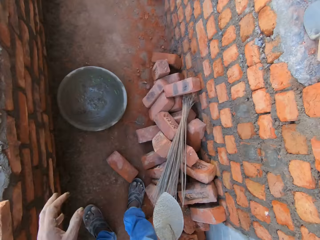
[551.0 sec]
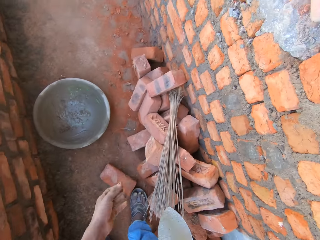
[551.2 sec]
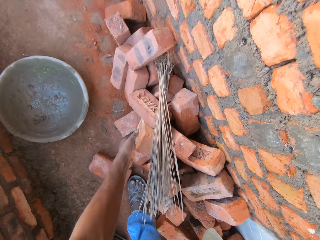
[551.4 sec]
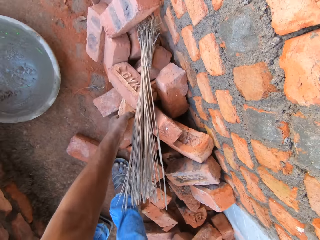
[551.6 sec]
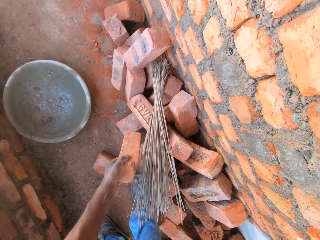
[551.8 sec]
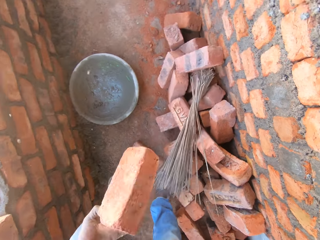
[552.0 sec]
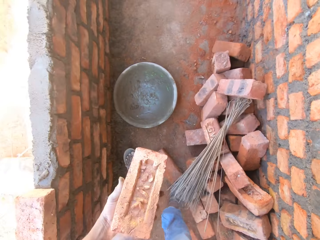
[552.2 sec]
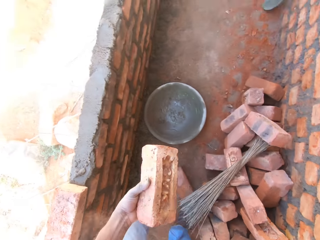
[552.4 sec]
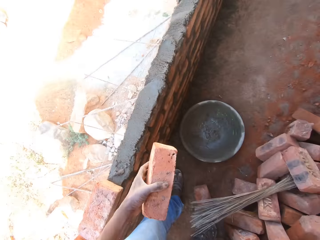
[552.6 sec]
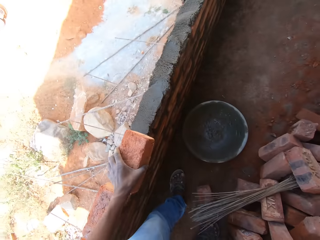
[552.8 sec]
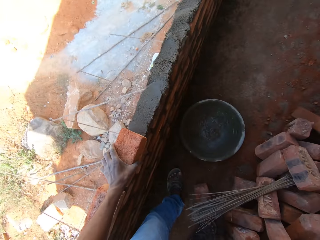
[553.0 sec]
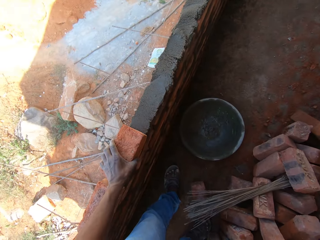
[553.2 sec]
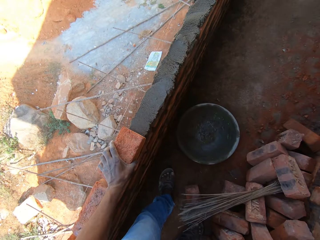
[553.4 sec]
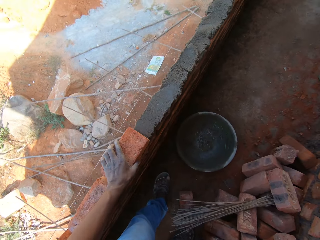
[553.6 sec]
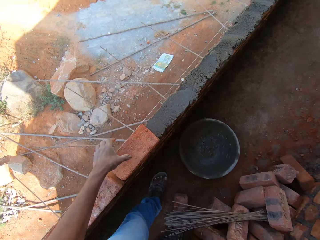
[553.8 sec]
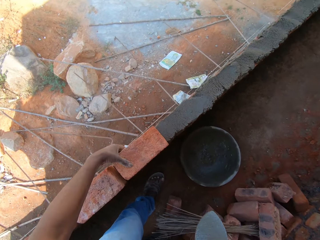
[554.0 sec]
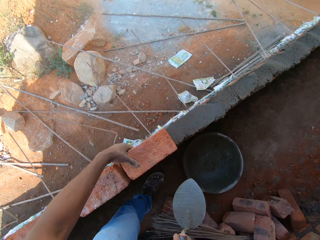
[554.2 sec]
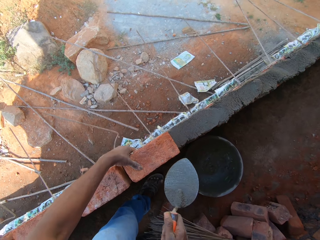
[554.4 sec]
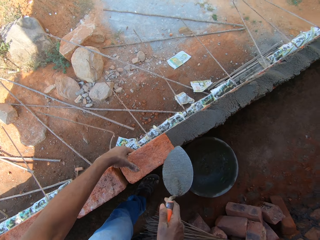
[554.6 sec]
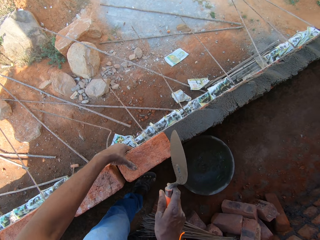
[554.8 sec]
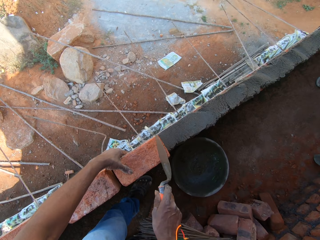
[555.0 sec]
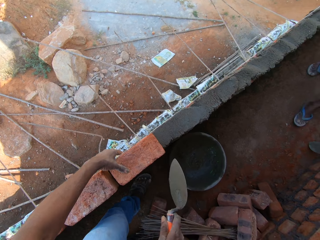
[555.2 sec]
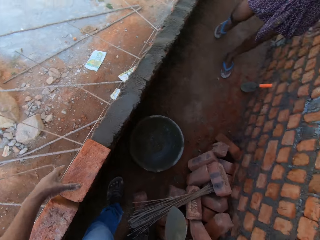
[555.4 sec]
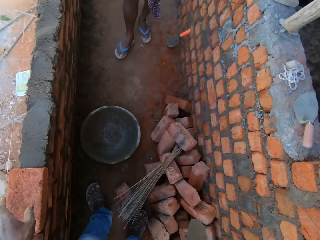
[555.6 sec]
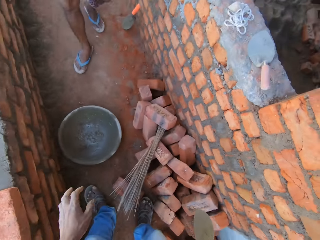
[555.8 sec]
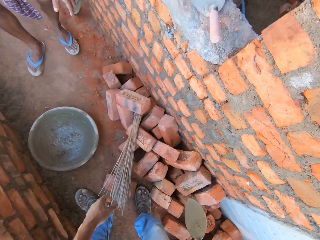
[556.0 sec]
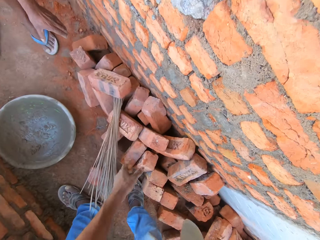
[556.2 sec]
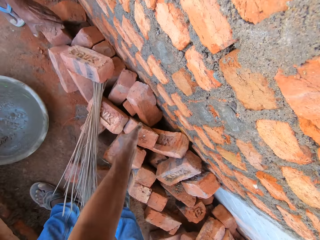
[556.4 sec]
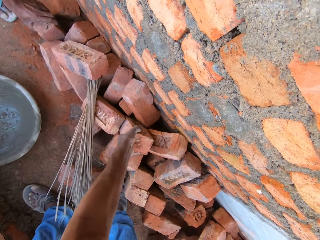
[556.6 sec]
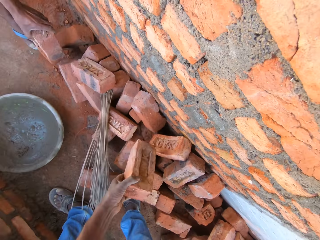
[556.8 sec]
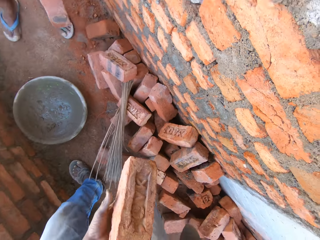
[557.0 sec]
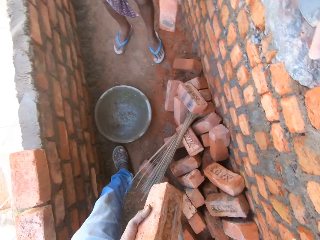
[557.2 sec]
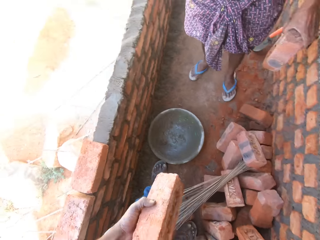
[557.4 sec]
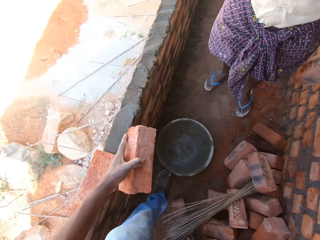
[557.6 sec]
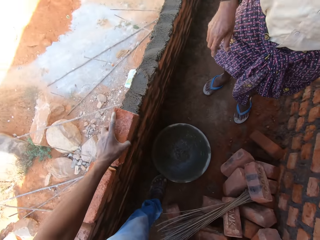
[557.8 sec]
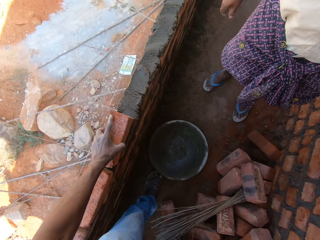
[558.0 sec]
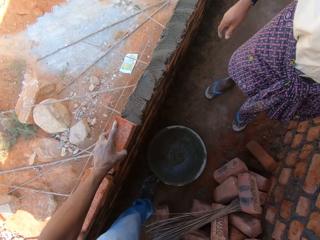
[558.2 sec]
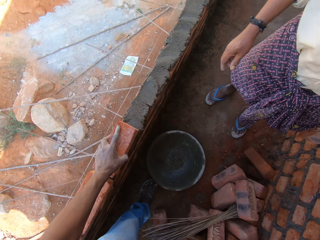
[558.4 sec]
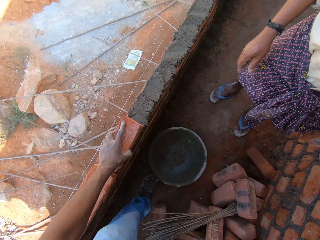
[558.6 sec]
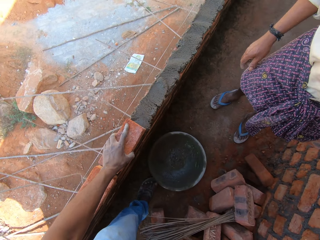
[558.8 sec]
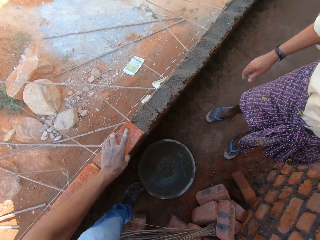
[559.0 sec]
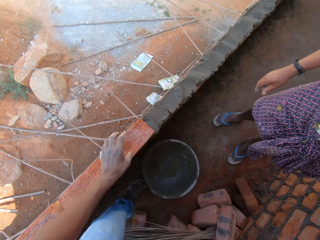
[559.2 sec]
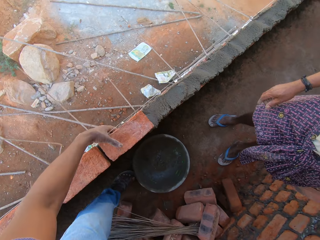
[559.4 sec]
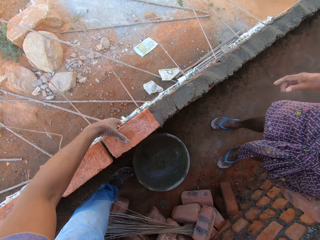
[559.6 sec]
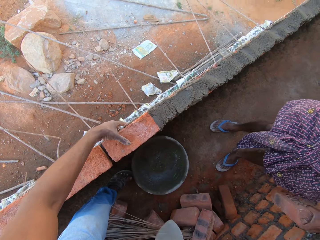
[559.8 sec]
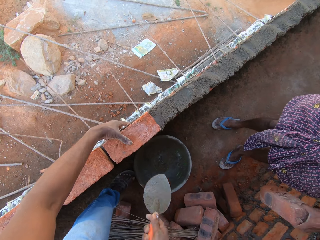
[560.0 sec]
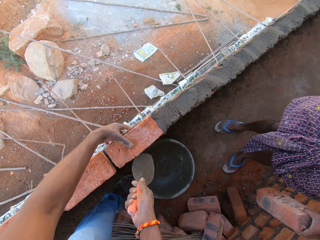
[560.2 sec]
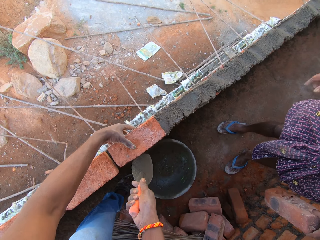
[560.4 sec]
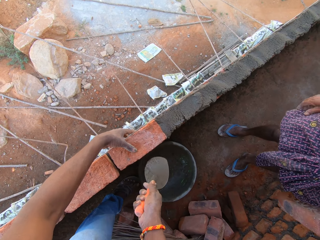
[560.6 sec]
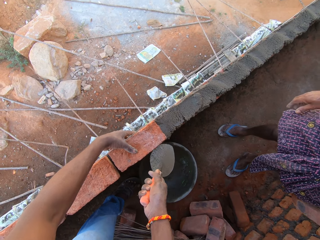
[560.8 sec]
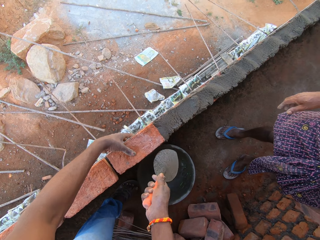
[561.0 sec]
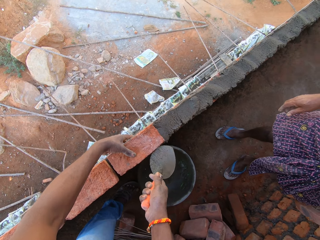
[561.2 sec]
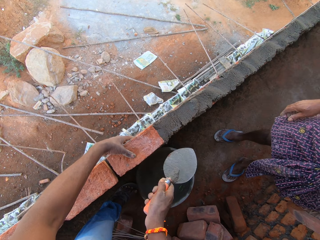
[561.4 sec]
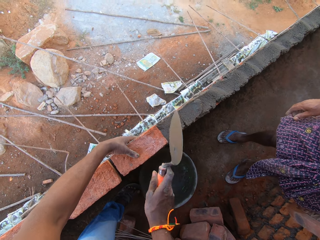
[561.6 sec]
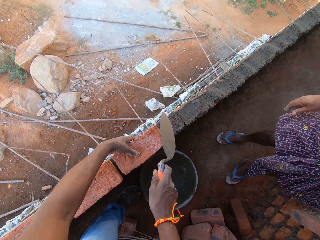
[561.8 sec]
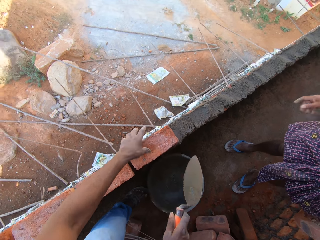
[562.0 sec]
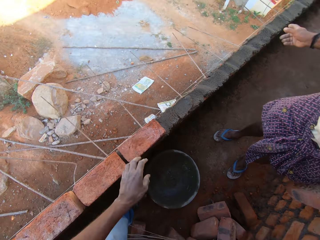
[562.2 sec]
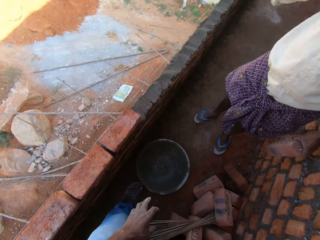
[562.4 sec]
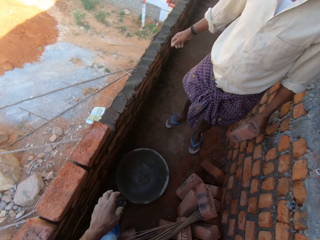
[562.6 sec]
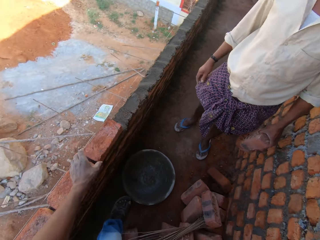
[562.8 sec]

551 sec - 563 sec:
The camera wearer takes a brick and puts the brick on the mortar on the wall. He adjusts the brick on the wall. He hits the brick with a trowel. He hits the brick with the spoon with his right hand. He picks a brick from the floor with his left hand. He fixes the brick on the construction wall with his left hand. He hits the brick with the spoon with his right hand. He fixes the brick with the trowel.

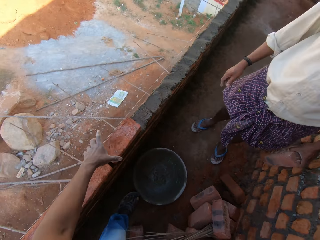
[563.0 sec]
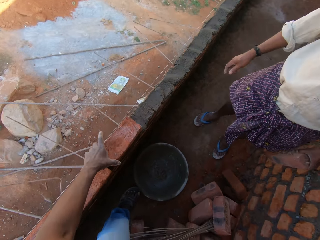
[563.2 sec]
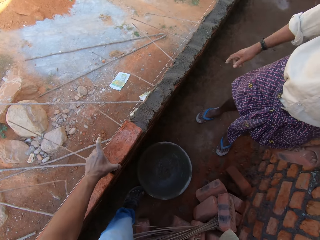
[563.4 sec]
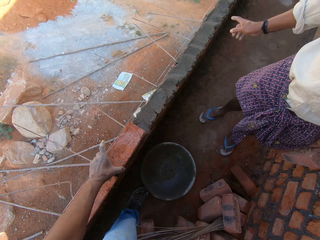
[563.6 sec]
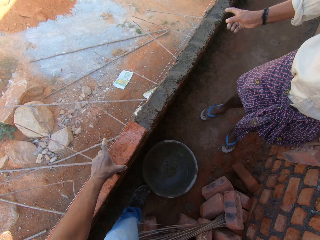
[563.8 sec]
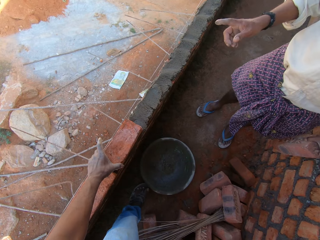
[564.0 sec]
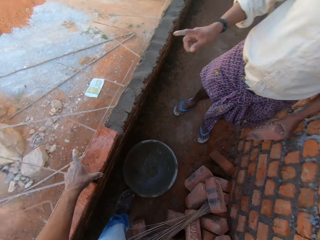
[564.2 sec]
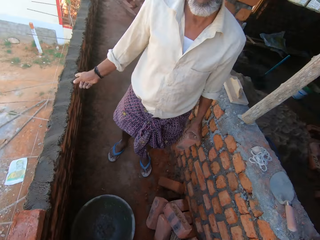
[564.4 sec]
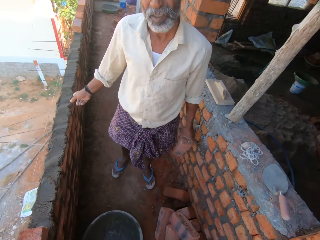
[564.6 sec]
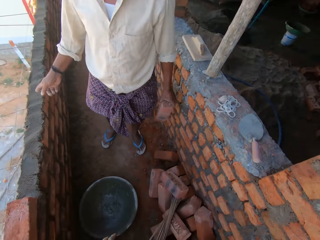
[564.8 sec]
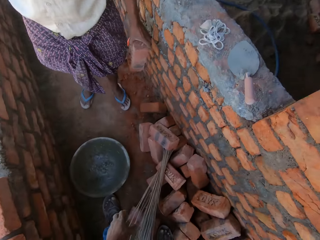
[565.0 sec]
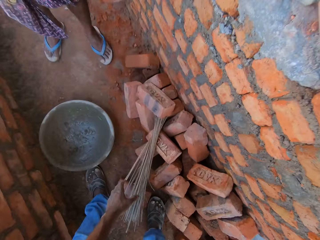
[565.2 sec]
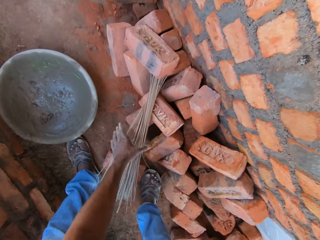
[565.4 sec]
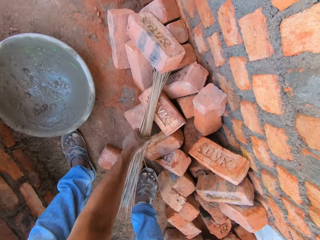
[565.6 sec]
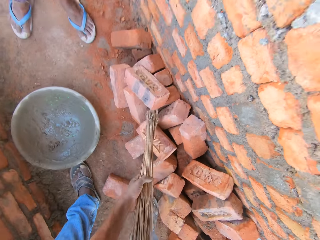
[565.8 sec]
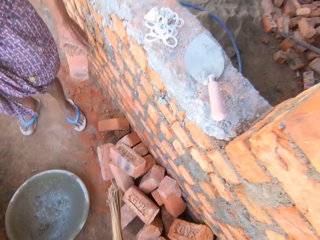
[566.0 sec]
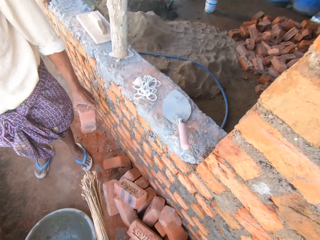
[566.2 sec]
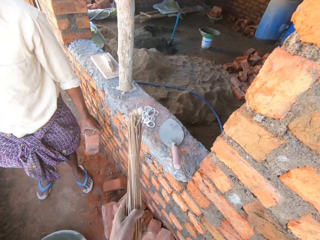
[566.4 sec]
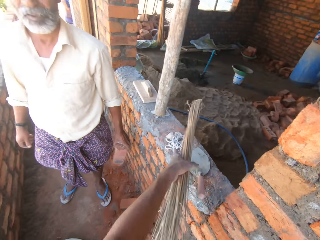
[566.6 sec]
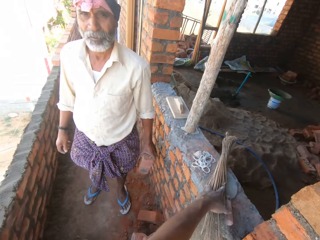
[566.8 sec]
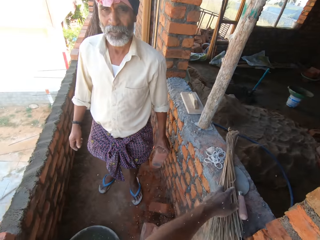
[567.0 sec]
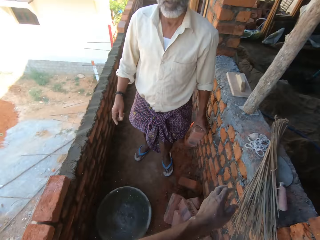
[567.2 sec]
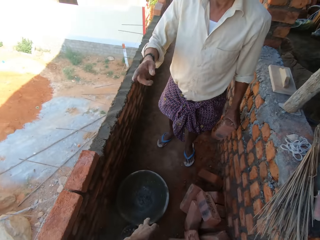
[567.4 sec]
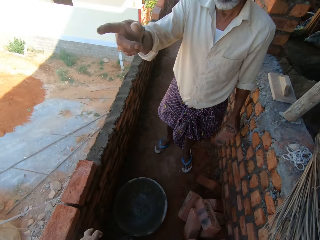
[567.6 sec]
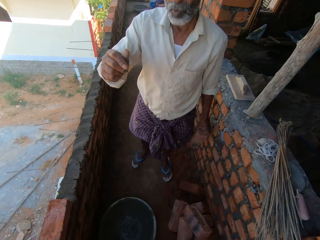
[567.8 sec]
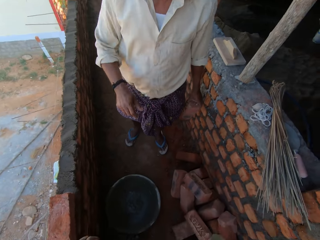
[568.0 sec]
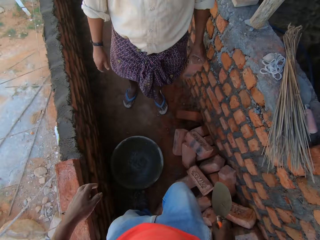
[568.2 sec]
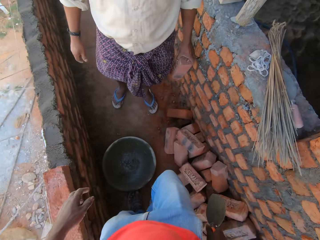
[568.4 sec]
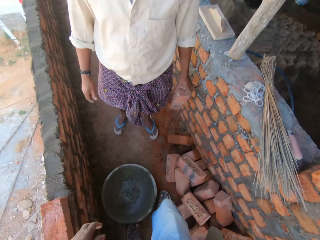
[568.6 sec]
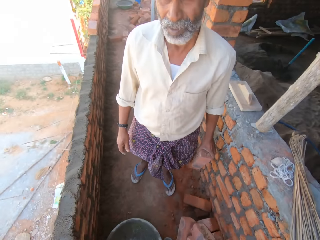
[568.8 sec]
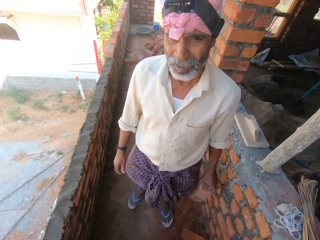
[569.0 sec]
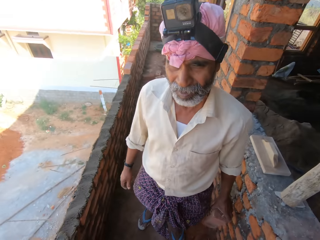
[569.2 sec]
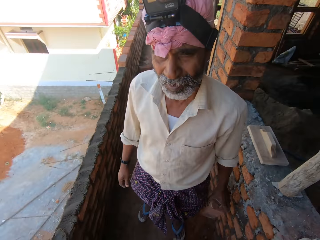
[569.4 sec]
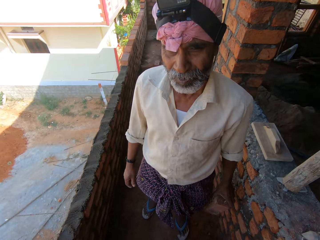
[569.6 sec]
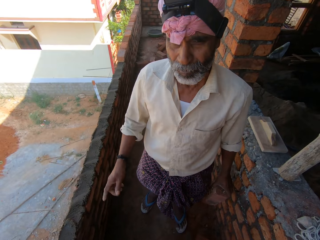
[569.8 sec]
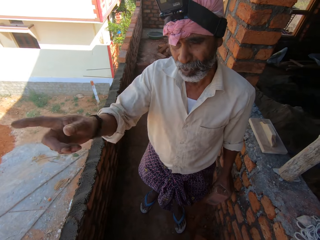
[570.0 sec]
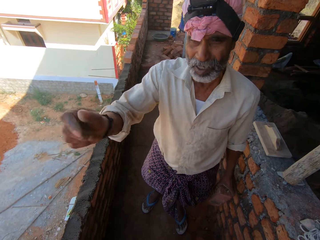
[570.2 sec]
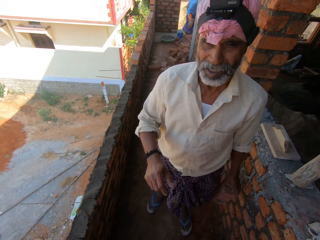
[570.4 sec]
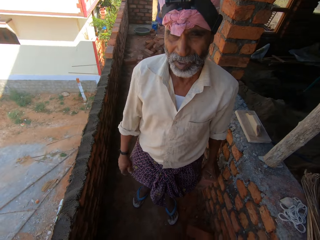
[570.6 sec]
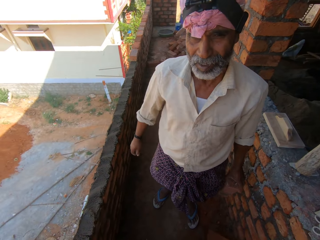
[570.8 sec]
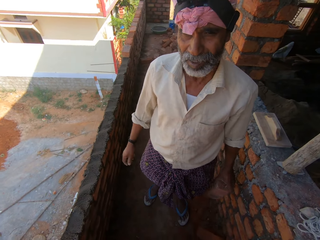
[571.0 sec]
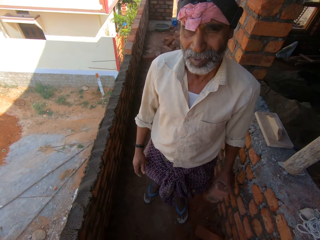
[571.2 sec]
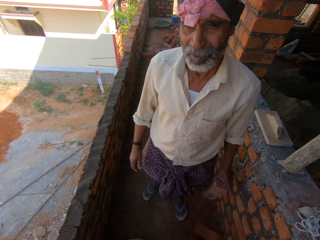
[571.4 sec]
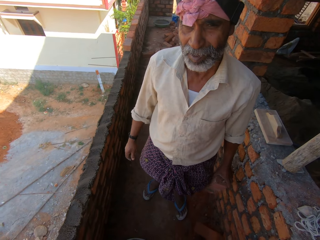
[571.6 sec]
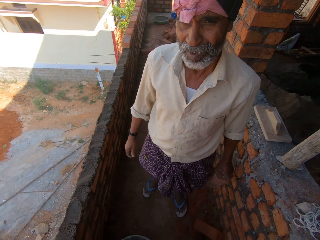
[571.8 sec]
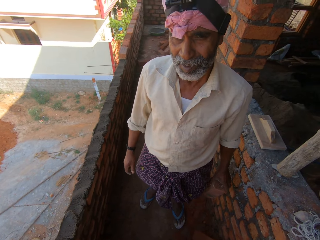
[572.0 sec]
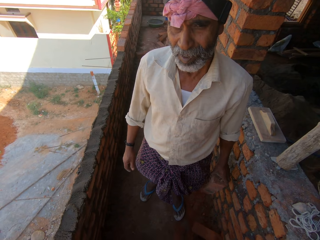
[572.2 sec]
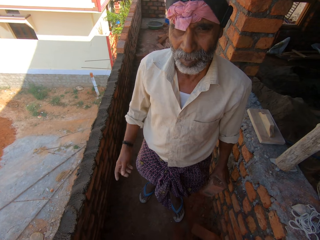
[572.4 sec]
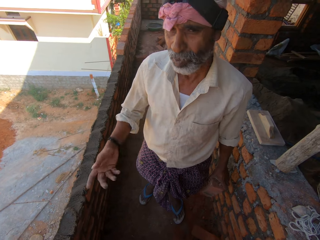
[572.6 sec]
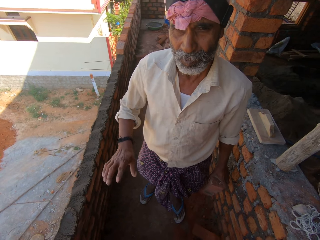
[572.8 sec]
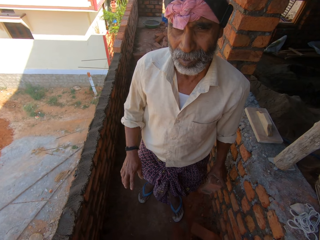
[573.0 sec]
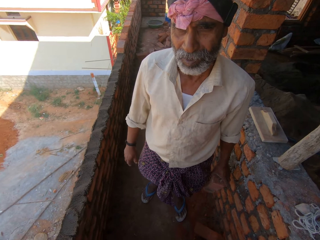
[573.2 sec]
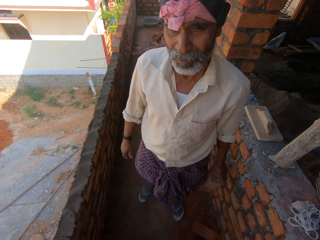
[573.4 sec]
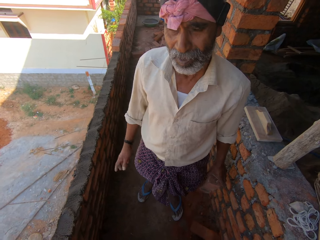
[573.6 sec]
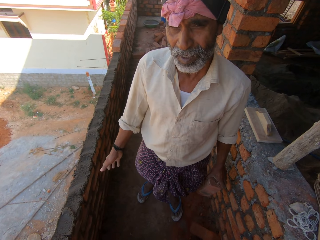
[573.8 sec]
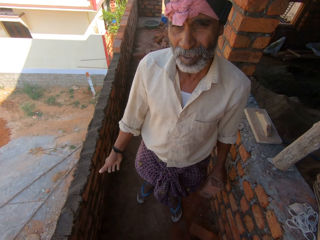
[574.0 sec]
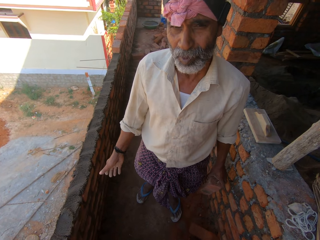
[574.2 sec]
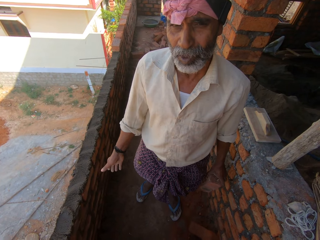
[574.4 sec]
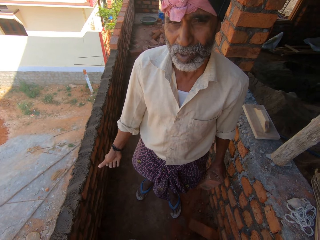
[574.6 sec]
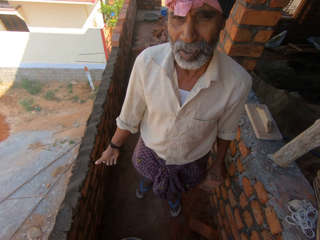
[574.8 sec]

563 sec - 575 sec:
The camera wearer adjusts the brick with his left hand. He picks the broom sticks from the floor with his left hand. He puts the broom sticks on the wall with his left hand. A person moves their left hand. The camera wearer converses with the person.
